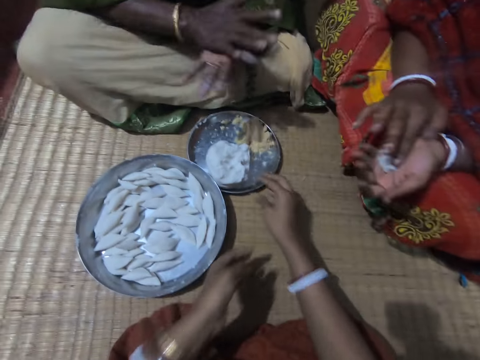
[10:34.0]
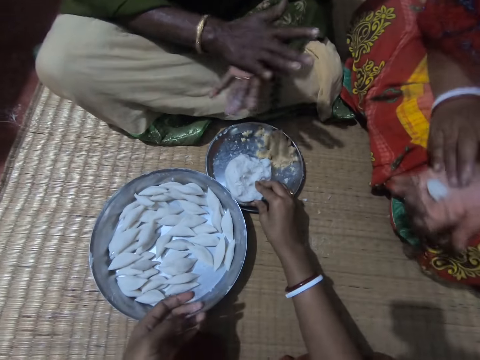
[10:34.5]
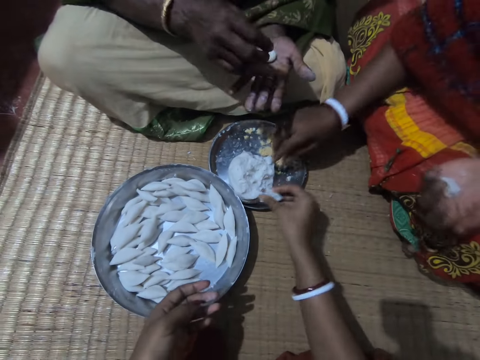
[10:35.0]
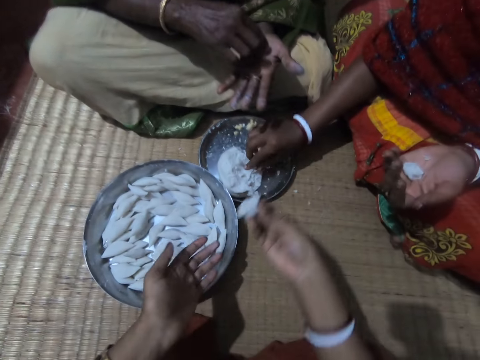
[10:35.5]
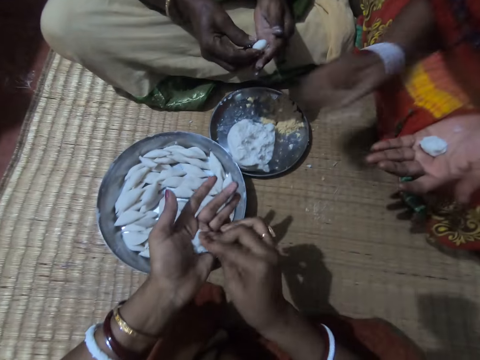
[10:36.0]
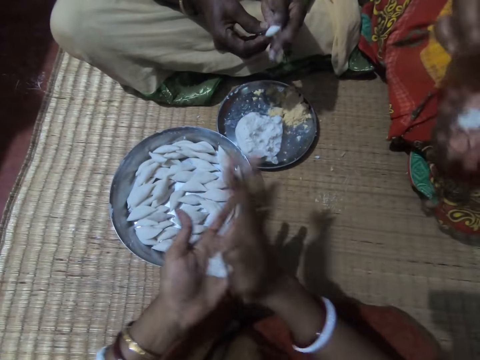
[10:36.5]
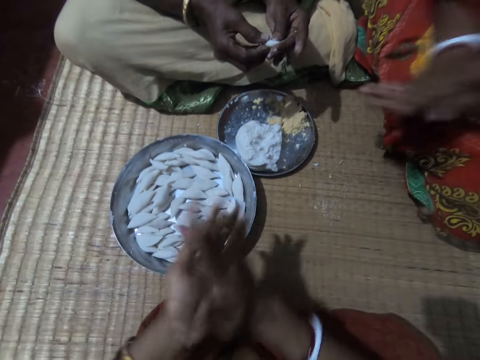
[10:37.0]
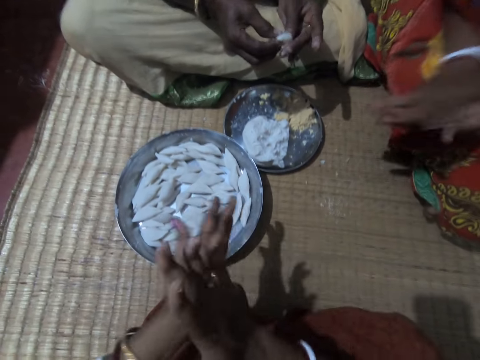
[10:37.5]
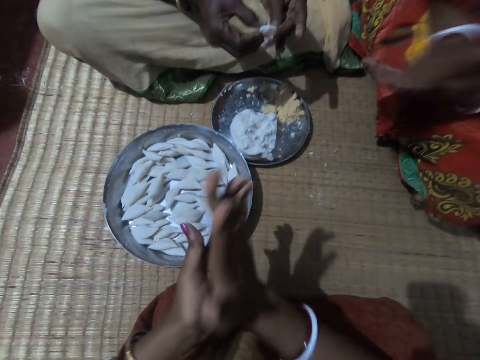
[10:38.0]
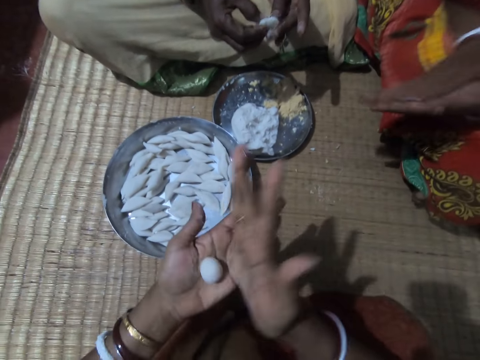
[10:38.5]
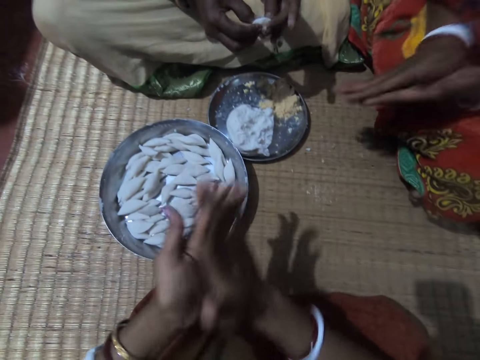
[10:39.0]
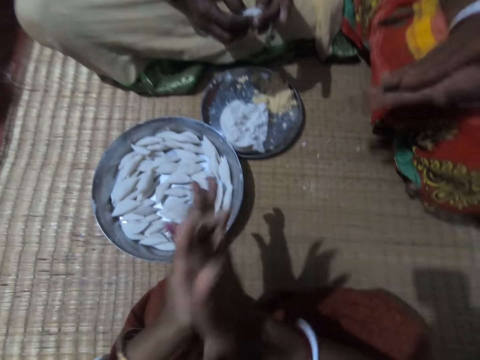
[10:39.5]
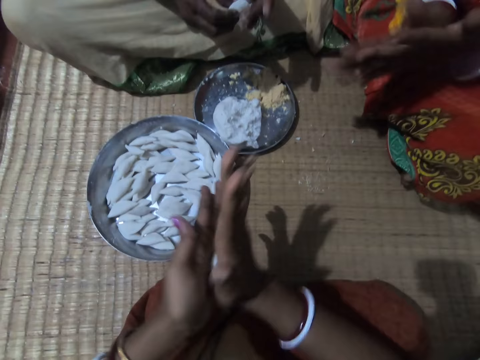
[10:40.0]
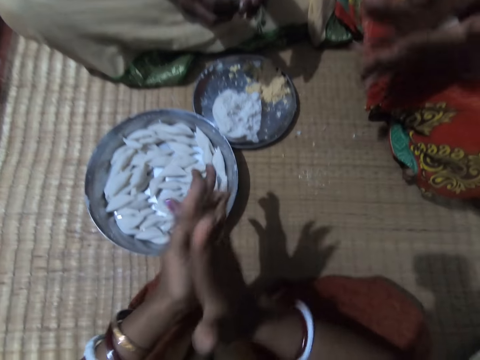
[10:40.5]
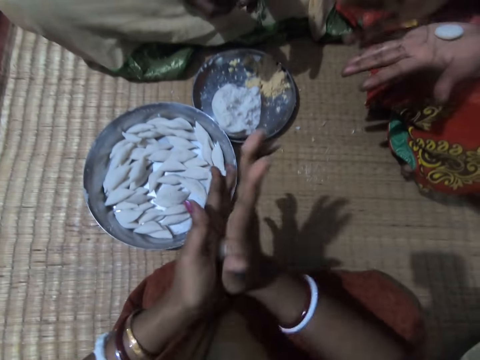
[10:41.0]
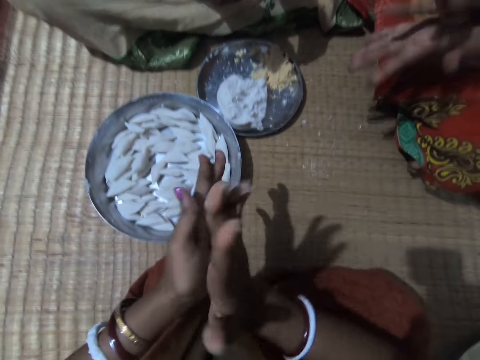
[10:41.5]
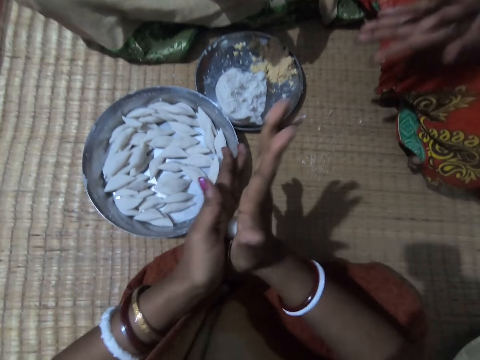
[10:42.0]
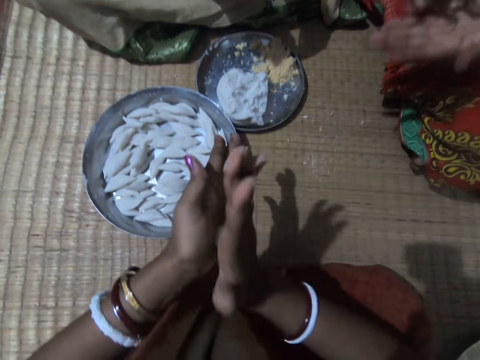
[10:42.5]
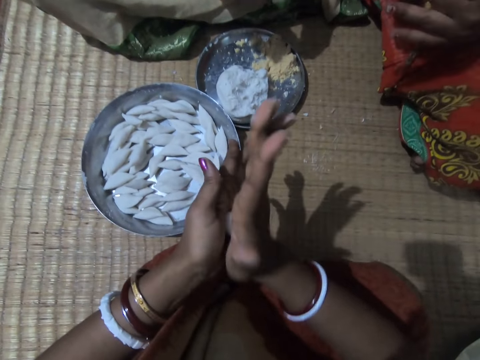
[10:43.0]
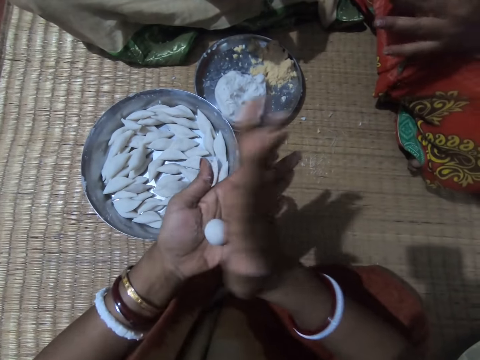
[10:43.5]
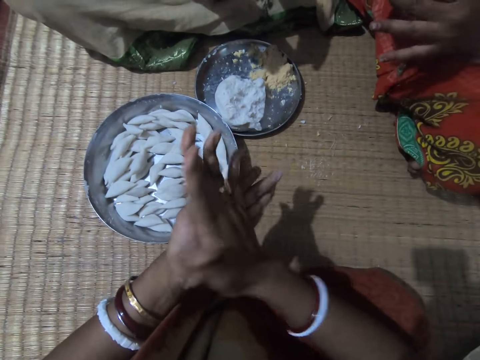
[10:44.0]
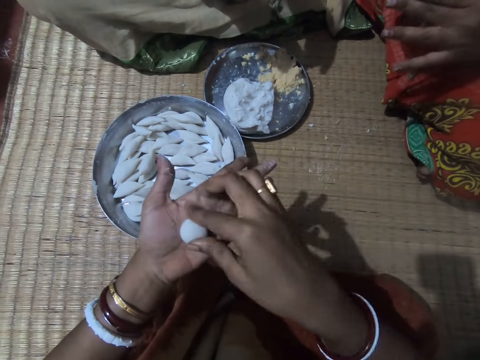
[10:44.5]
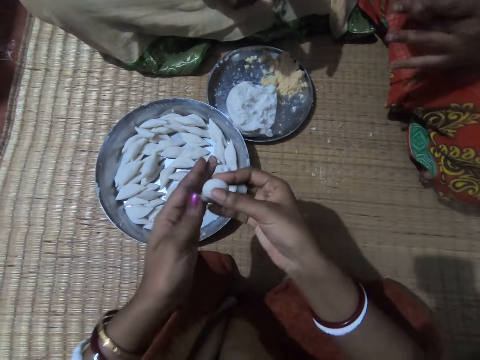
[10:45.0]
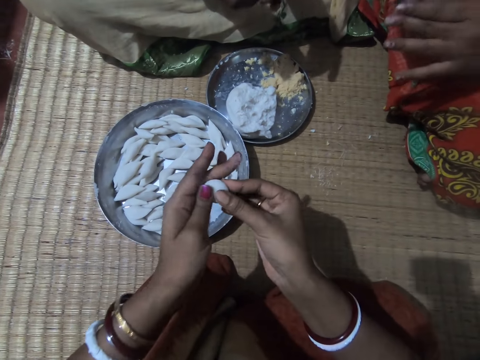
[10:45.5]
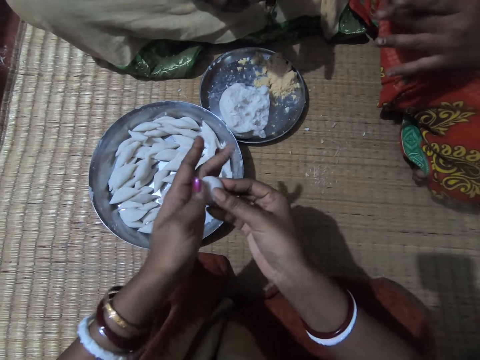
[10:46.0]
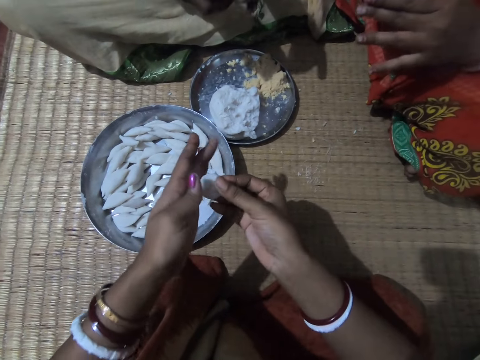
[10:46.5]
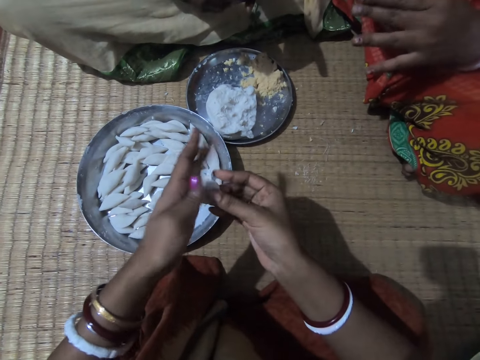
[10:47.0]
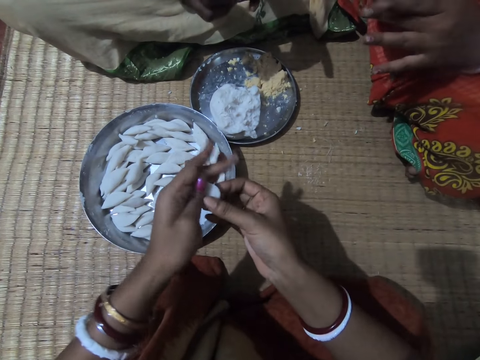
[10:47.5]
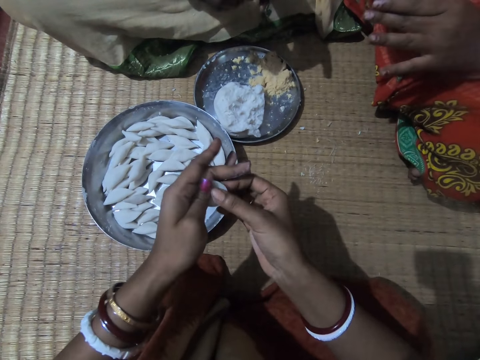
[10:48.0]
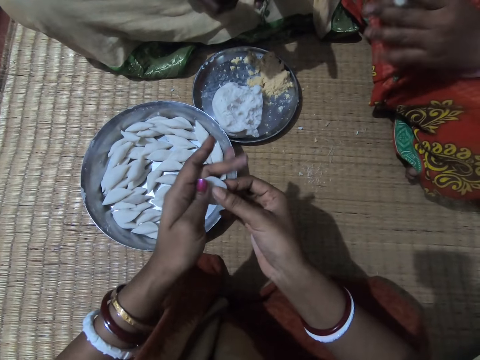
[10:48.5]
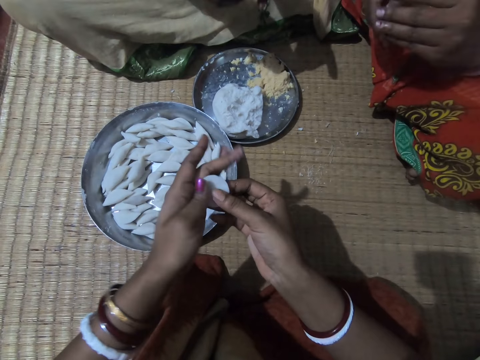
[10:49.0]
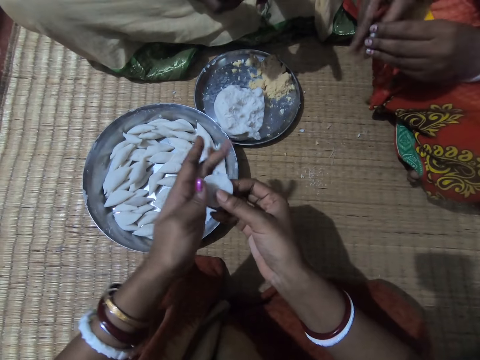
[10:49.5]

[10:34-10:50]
The woman transfers the corn flour to her left hand. The camera wearer cuts the dough. She picks up some corn flour from the plate with her right hand. The woman cuts the dough. The woman picks up some corn flour with her right hand. The camera wearer rolls the corn flour with both hands. The woman rolls the corn flour with both hands. The man kneads the dough and forms the corn flour to shape with both hands. The camera wearer shapes the dough. The woman shapes the dough. The camera wearer forms the corn flour to shape with both hands.

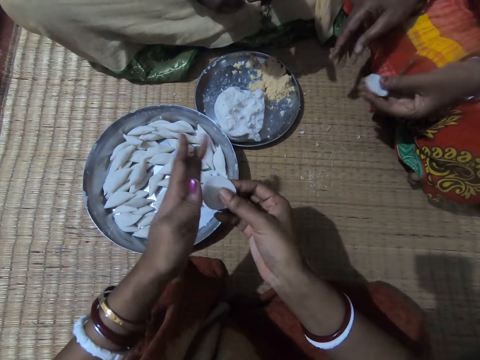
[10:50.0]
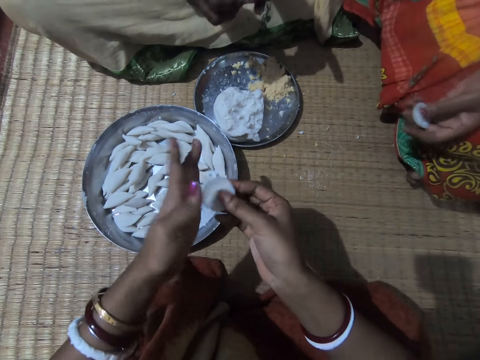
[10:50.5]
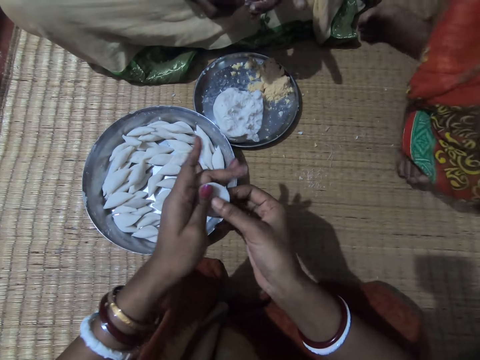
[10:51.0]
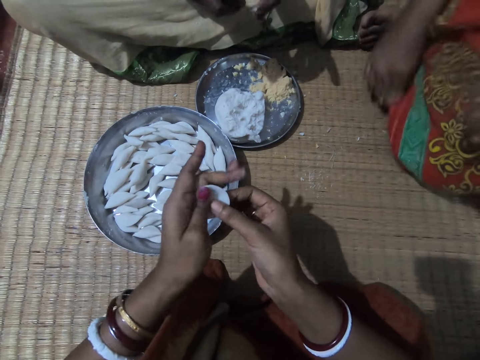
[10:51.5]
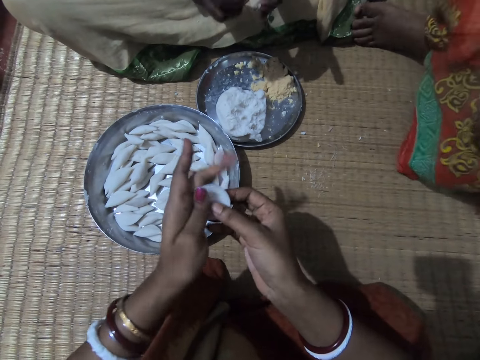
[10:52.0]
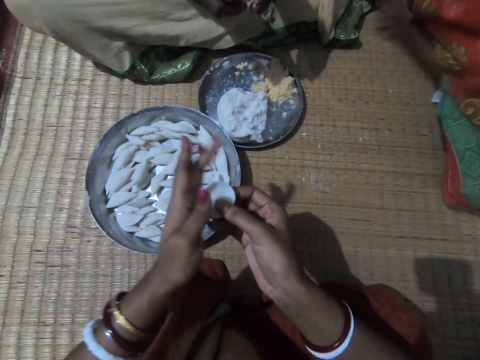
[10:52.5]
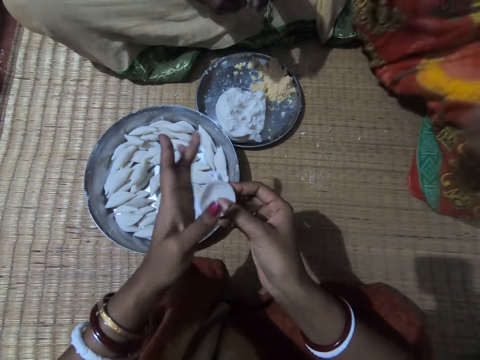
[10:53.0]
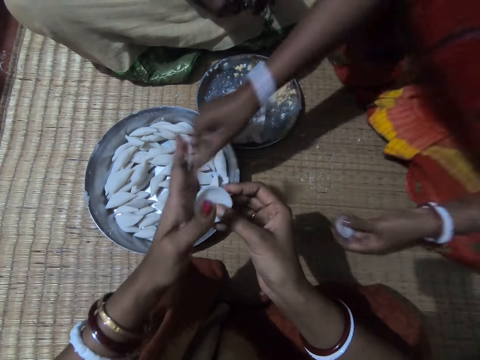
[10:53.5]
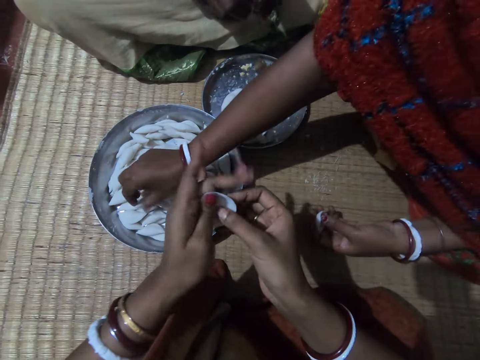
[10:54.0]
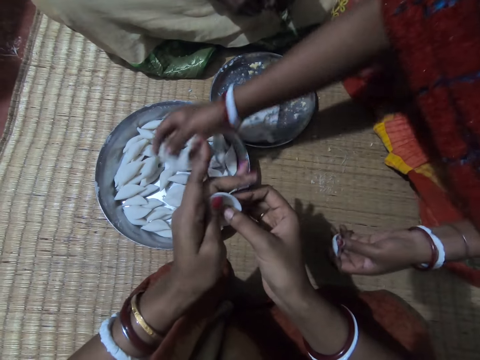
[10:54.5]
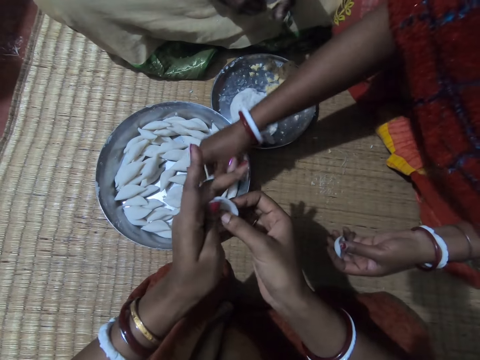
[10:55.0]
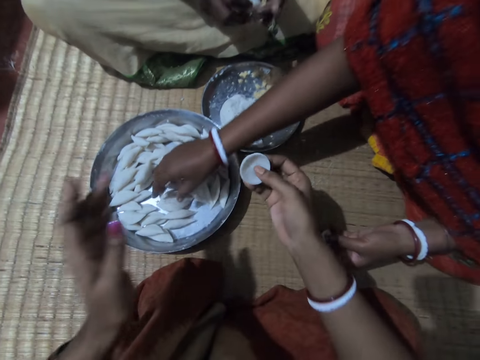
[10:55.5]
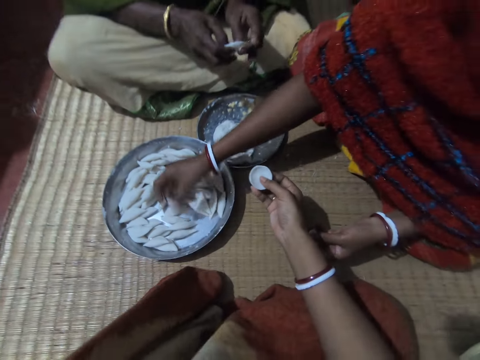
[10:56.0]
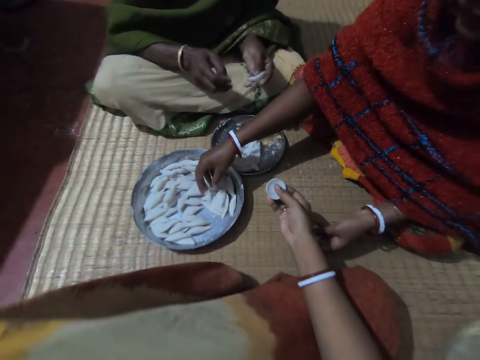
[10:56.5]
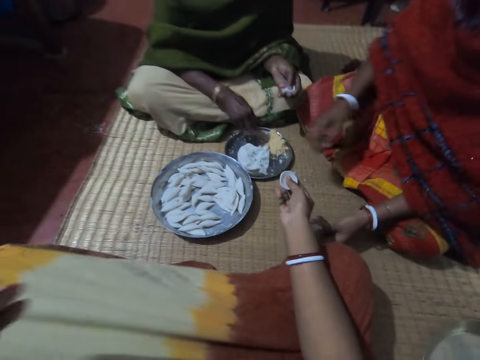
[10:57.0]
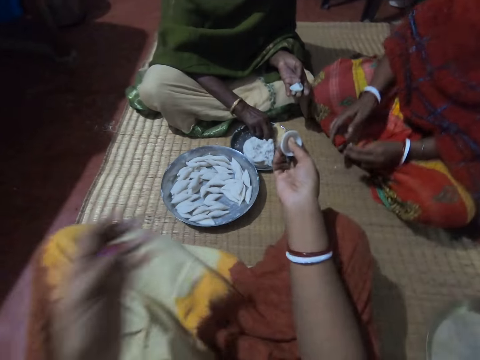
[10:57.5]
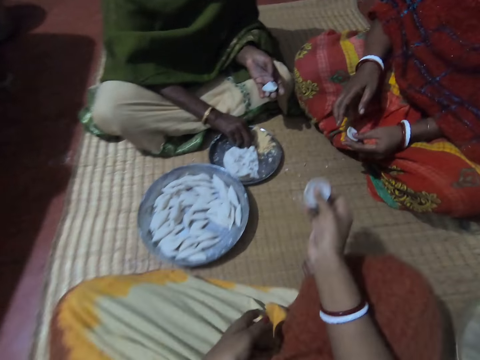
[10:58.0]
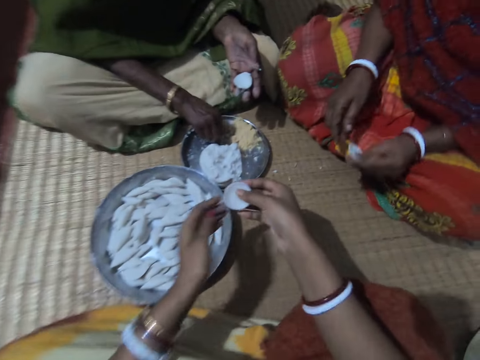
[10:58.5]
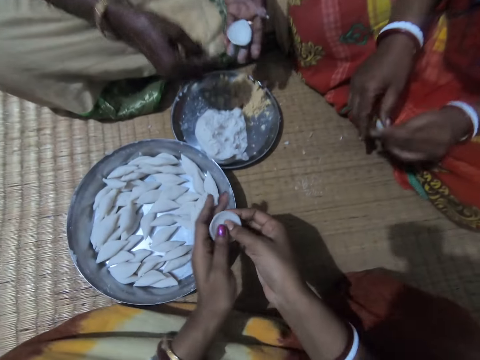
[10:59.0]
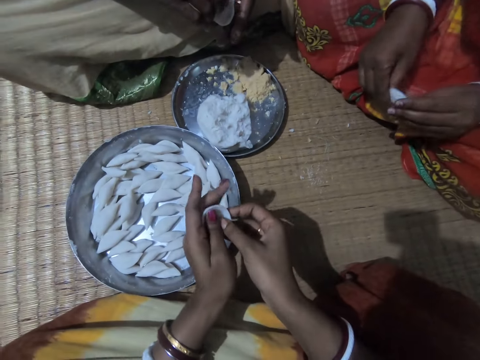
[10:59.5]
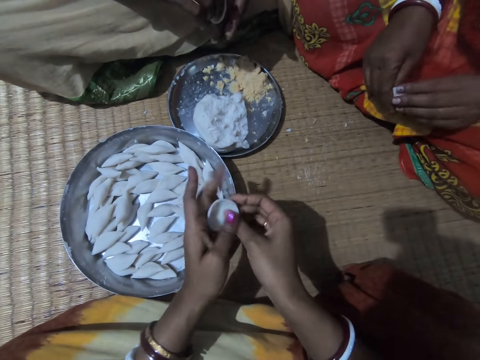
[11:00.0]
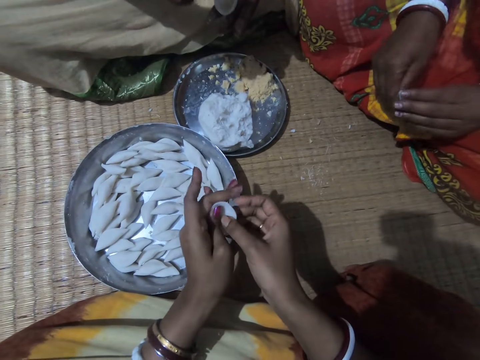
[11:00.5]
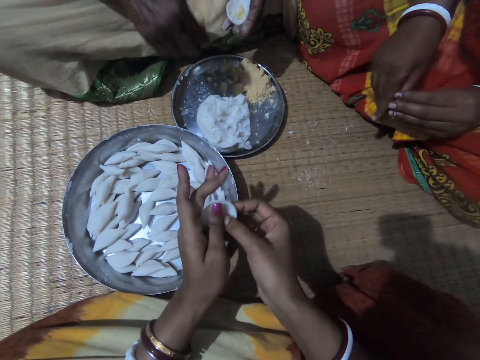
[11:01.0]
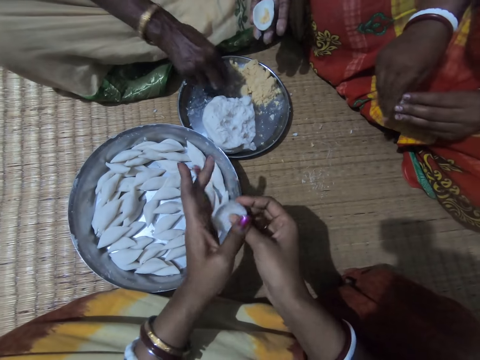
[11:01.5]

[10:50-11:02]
The camera wearer interacts with the woman. The woman changes her position. The woman arranges the corn flour in the plate with her right hand. The camera wearer shapes the dough. She raises her left hand. She lowers her left hand. The man picks the filling and puts the filling in the dough. The camera wearer forms the corn flour to shape with both hands. The woman shapes the dough. The man picks the filling.
